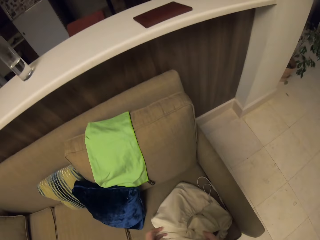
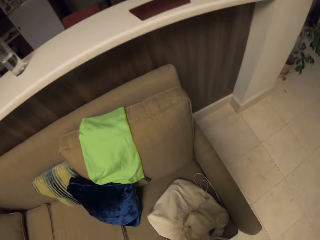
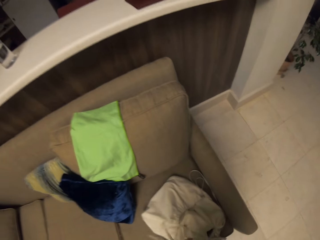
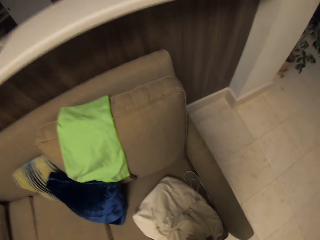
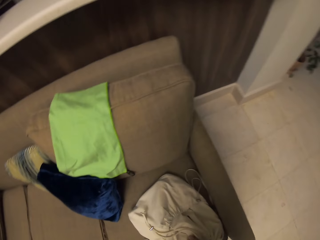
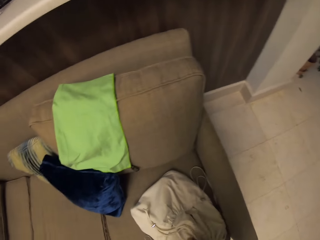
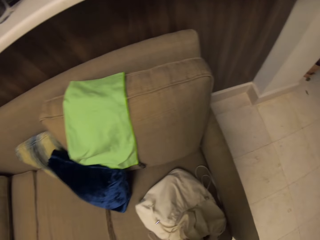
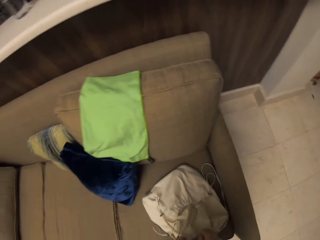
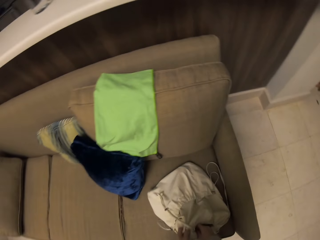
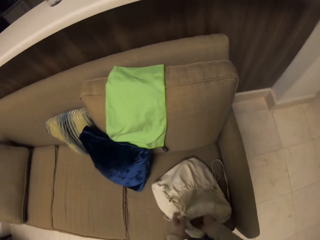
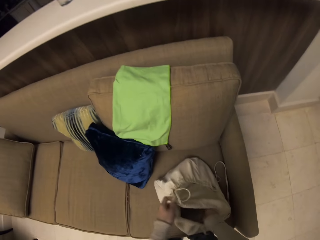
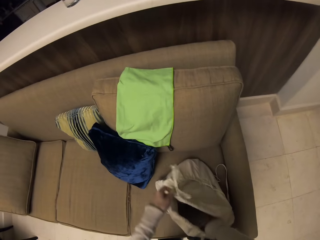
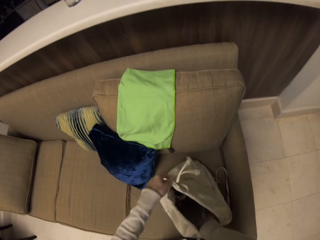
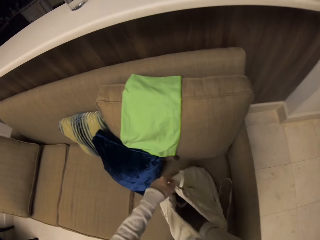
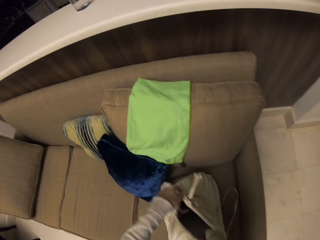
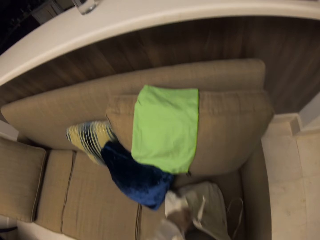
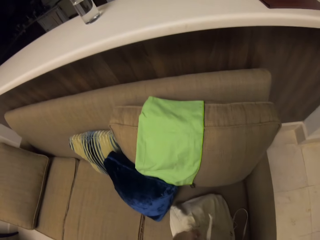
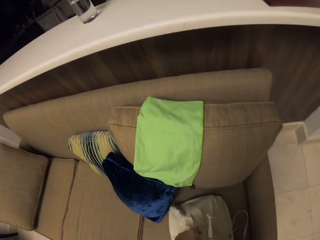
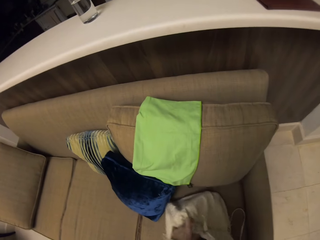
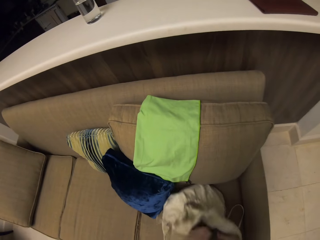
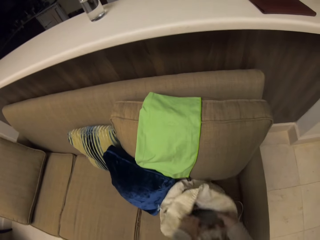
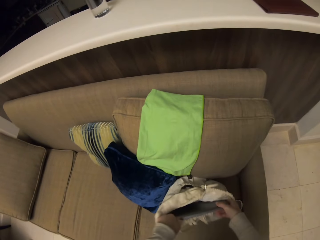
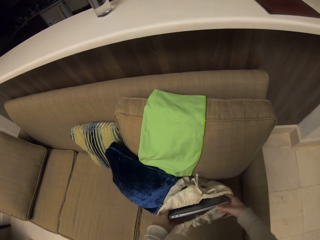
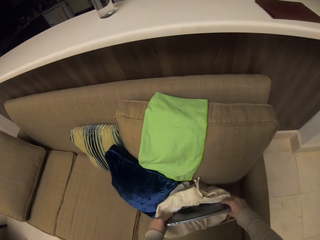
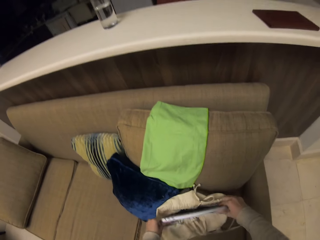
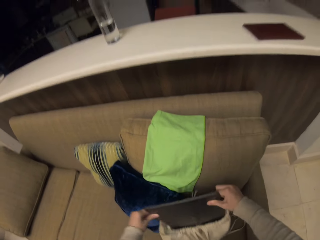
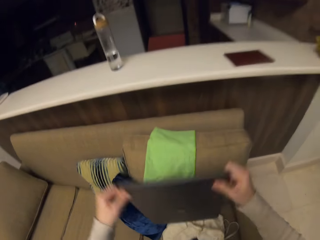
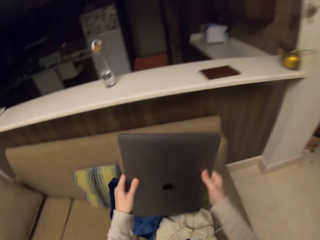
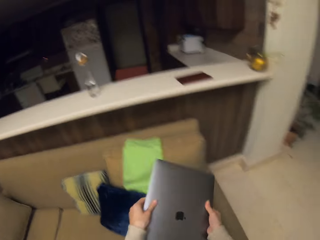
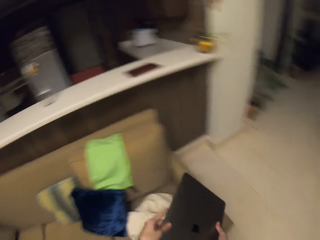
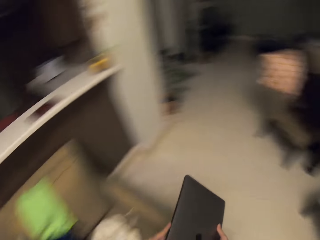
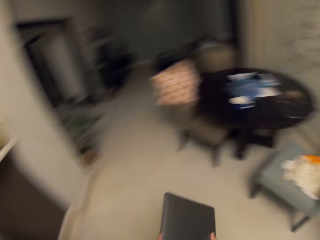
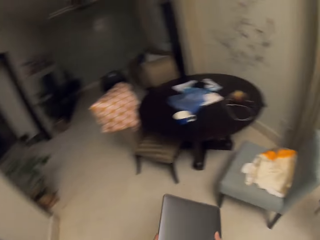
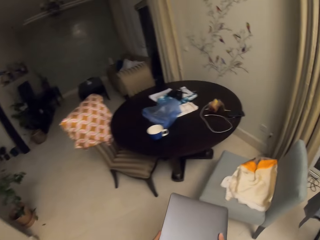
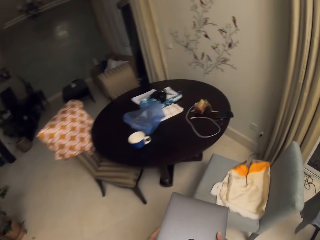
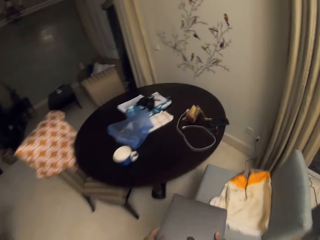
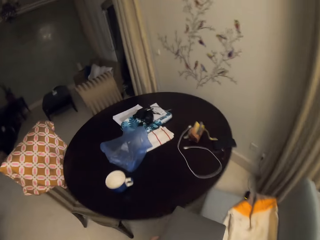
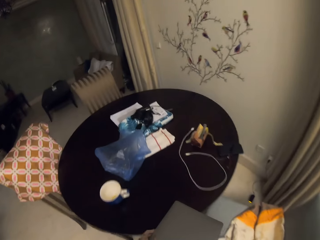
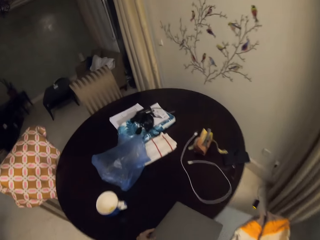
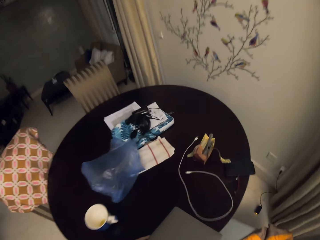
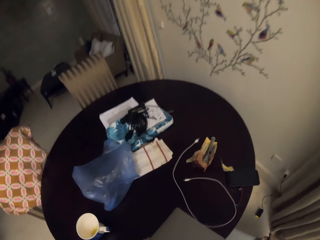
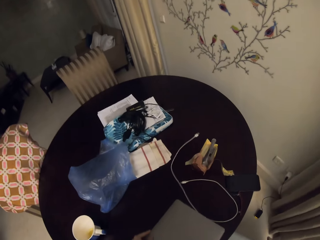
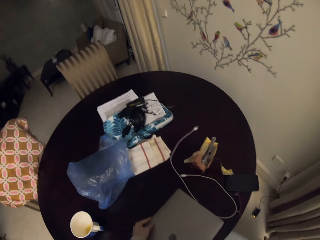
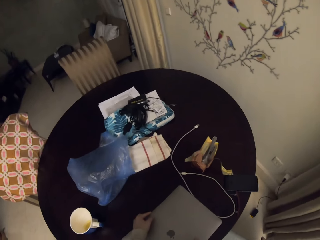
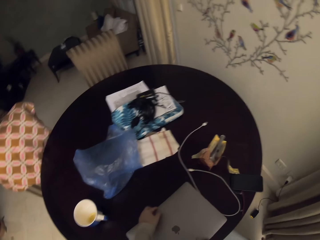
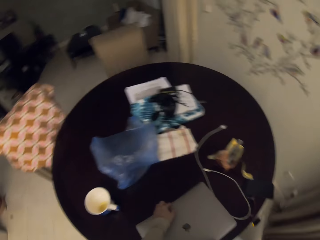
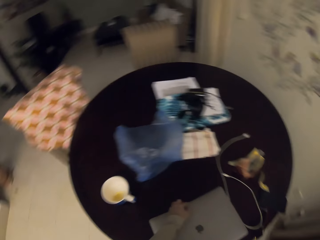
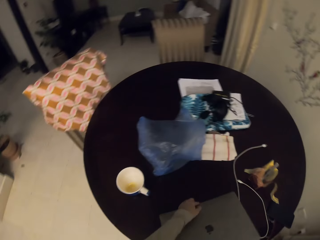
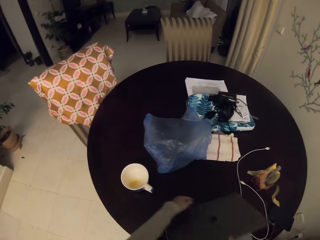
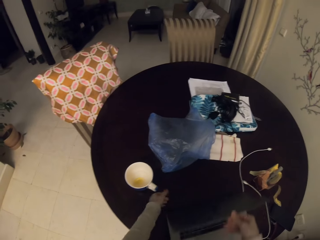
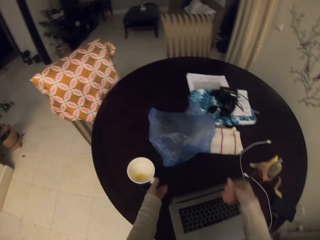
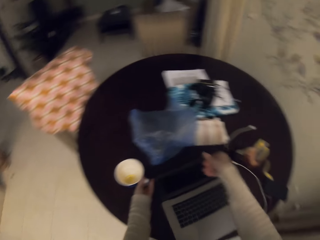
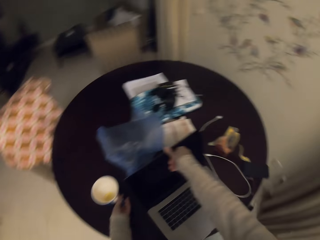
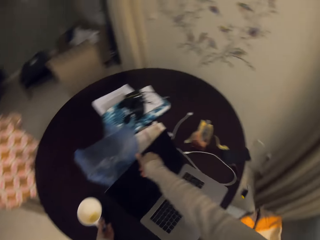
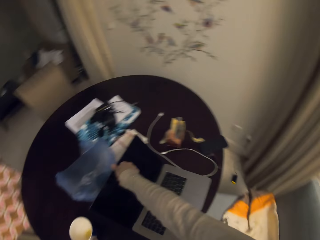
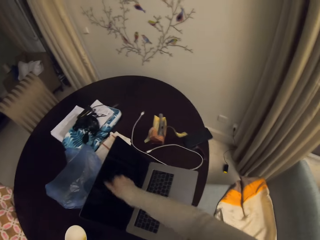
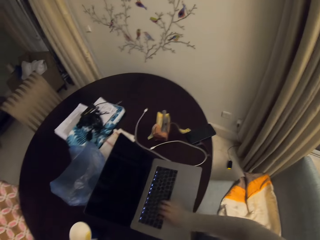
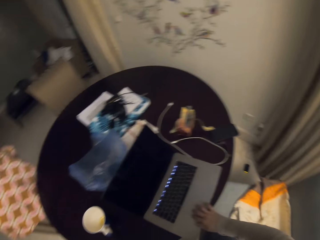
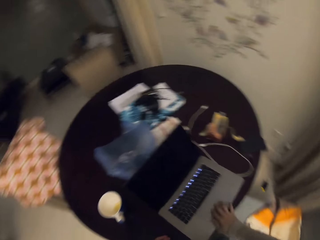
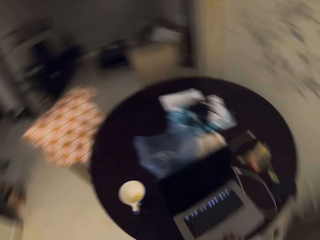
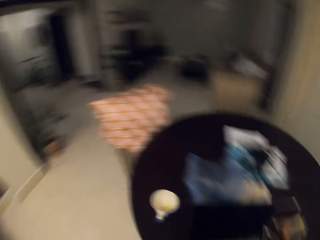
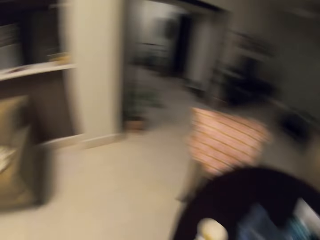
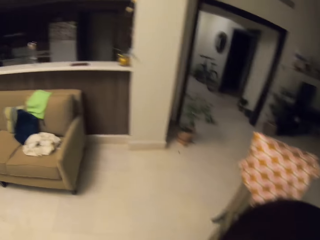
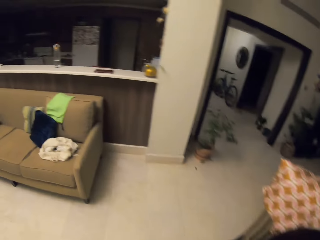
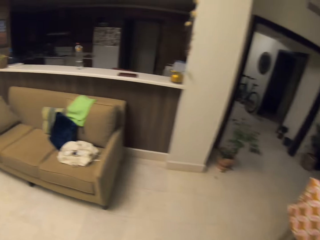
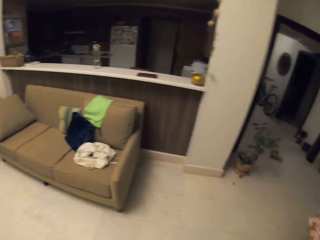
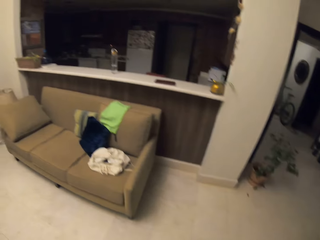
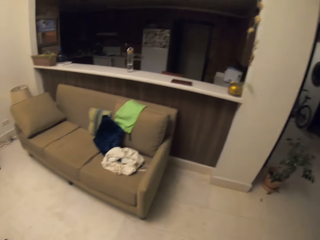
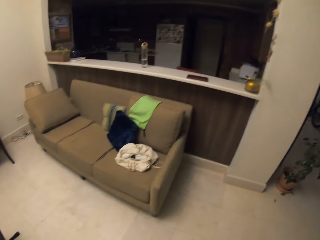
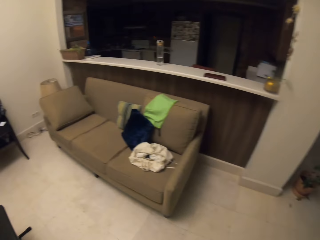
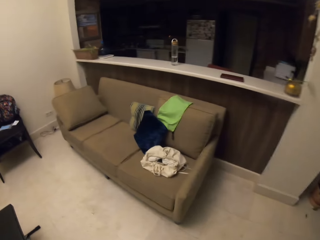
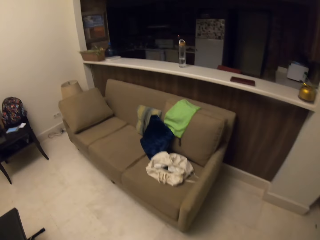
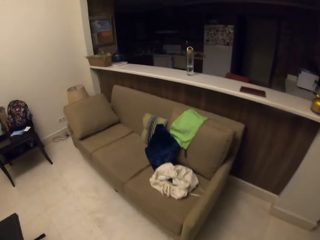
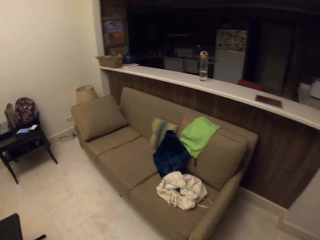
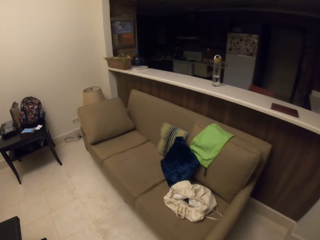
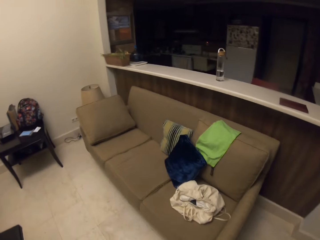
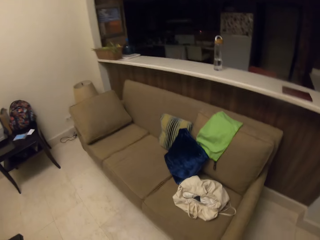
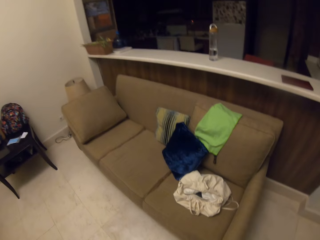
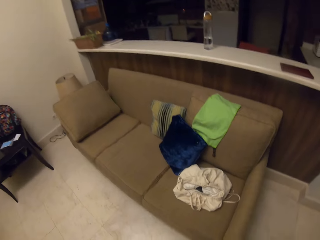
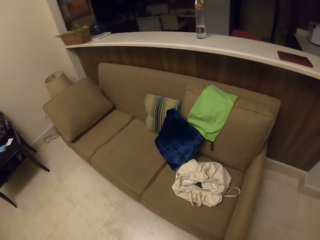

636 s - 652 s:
The camera wearer holds the laptop bag. They hold the laptop. They pick the laptop from the bag. They walk in the room. They place the laptop on the table. They unfold the laptop. They start the laptop. They move in the room.

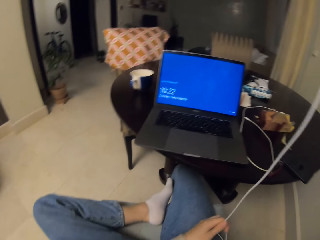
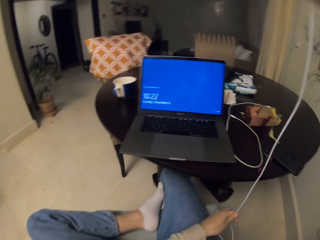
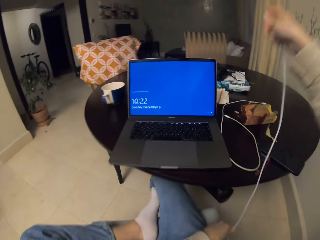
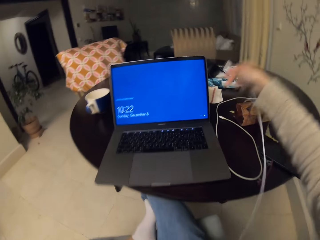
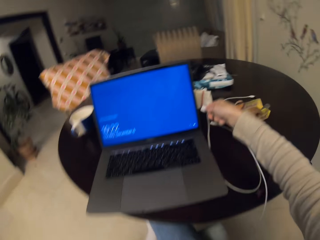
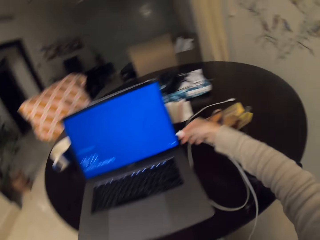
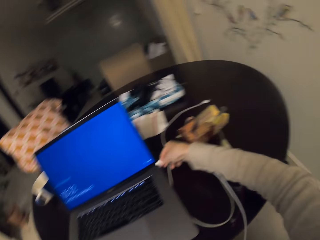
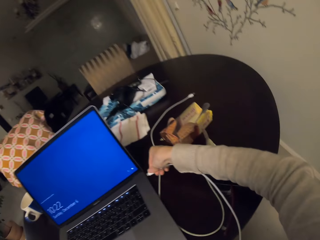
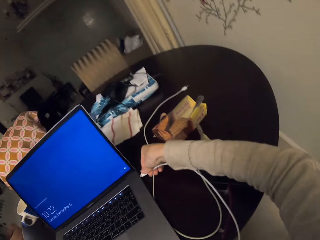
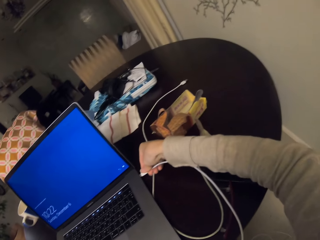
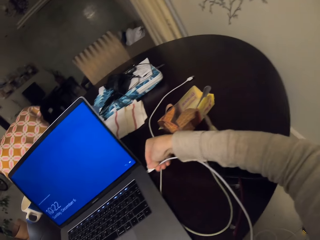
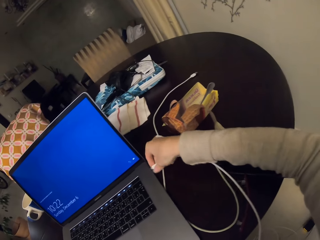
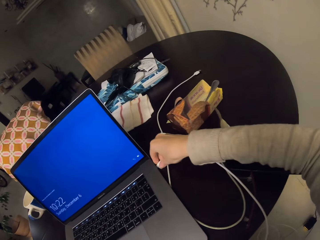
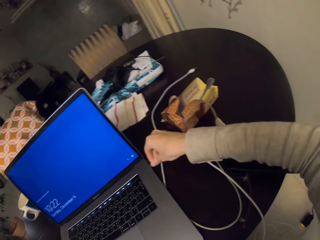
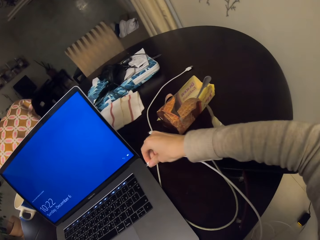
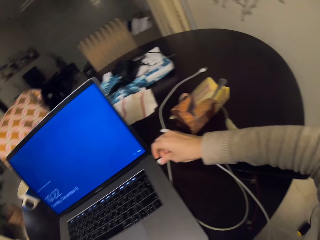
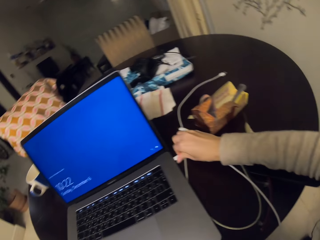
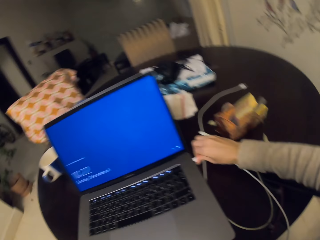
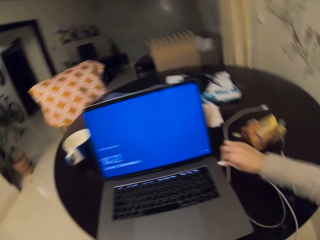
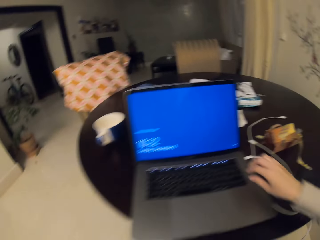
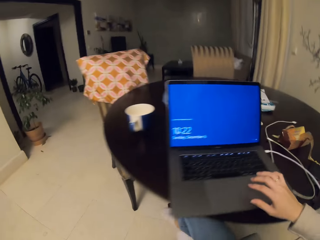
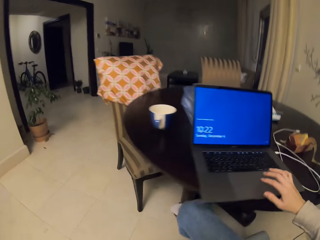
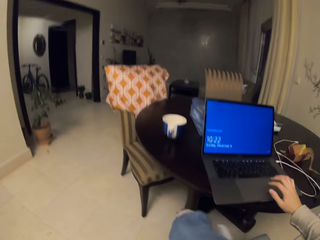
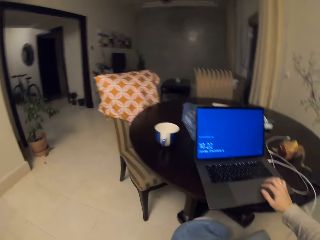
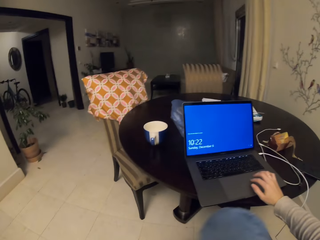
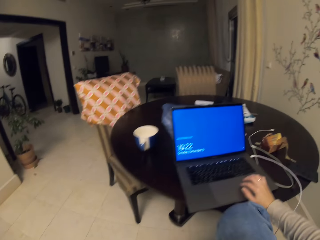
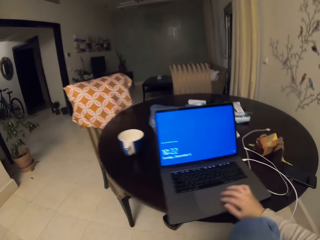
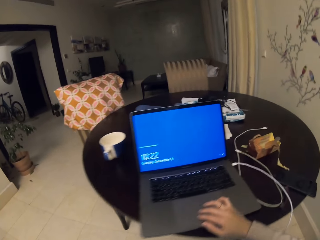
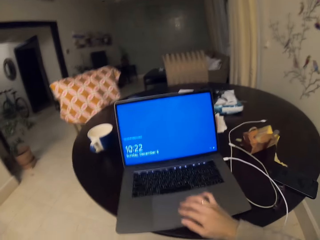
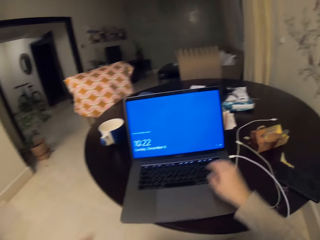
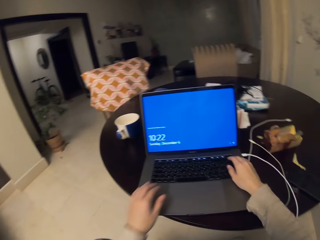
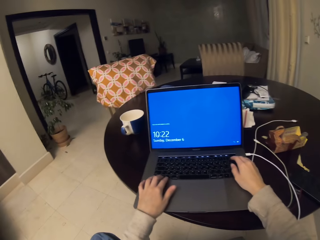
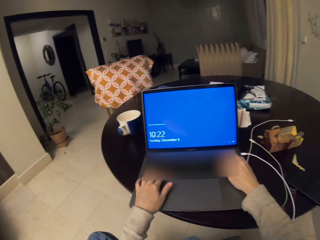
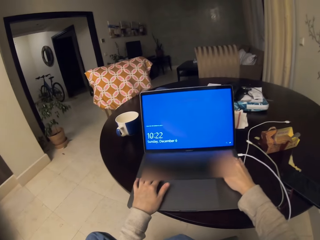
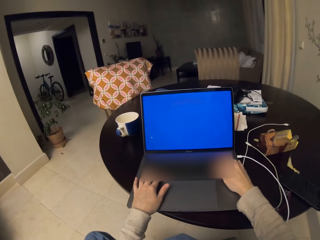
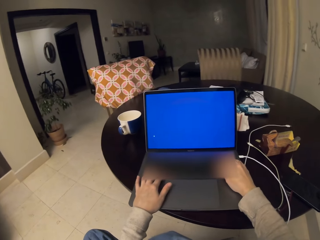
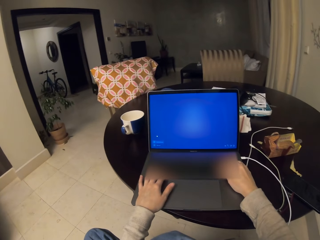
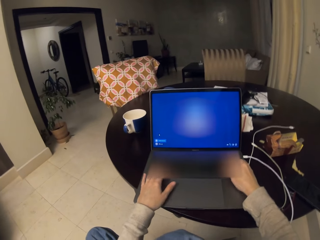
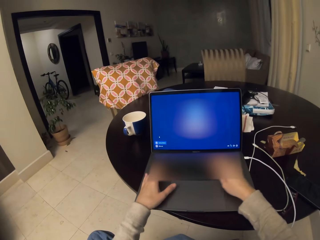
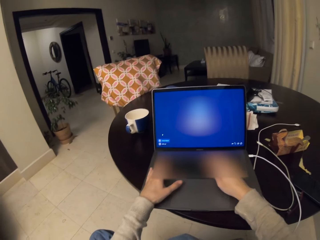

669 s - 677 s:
The camera wearer connects the charger on the laptop. They use the laptop.
